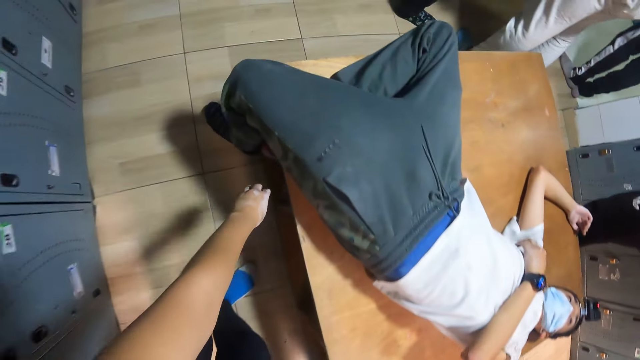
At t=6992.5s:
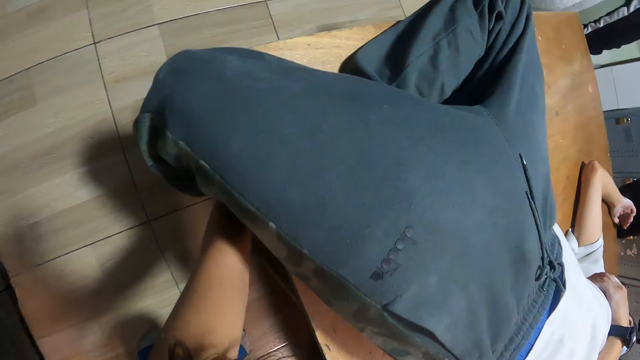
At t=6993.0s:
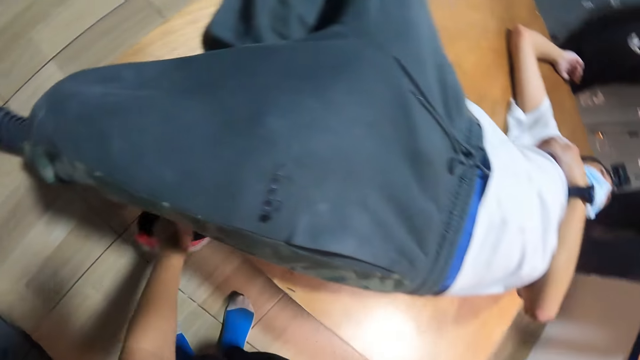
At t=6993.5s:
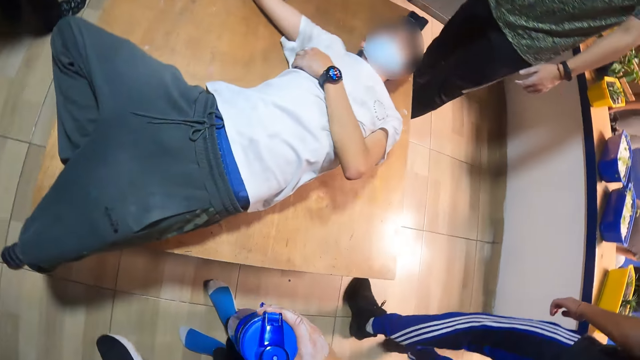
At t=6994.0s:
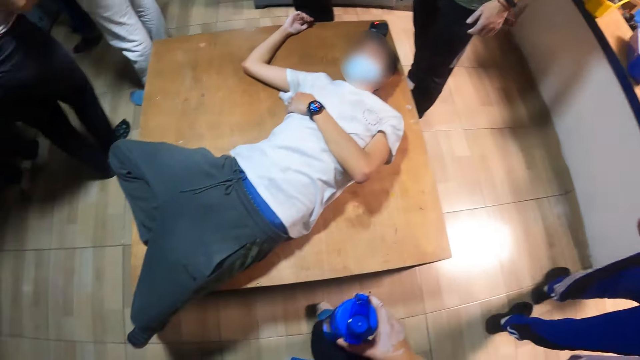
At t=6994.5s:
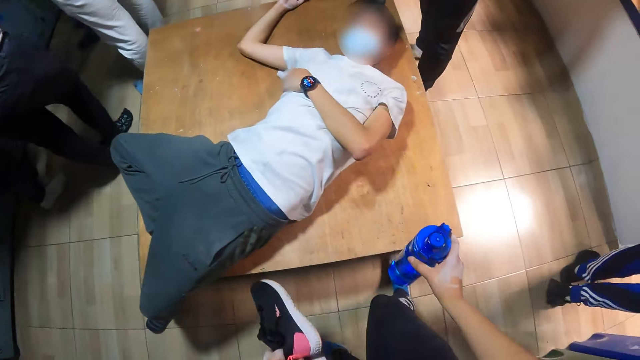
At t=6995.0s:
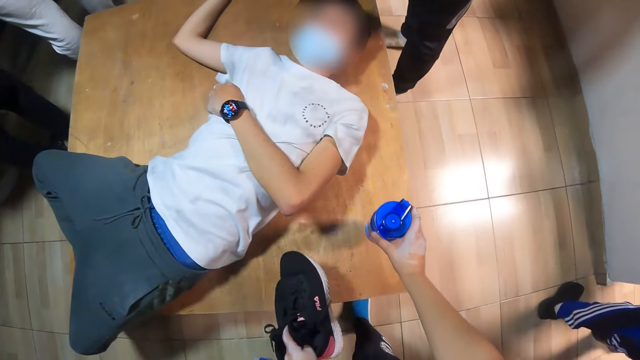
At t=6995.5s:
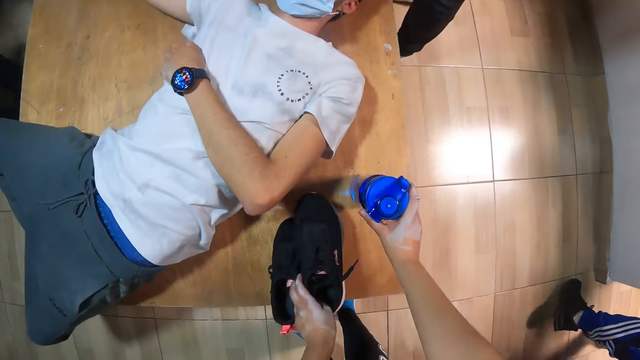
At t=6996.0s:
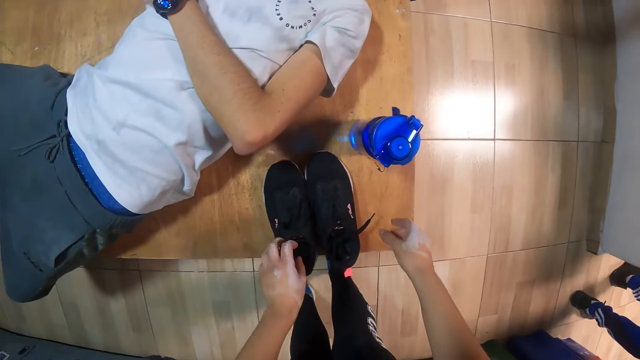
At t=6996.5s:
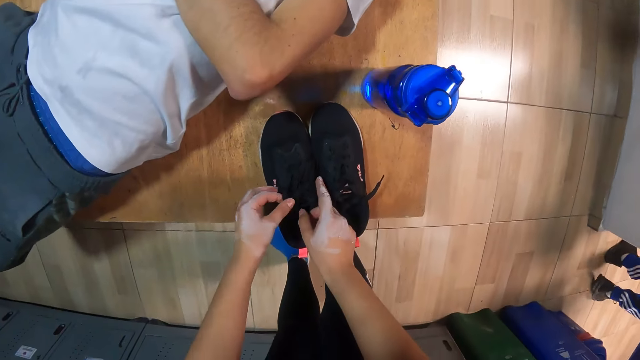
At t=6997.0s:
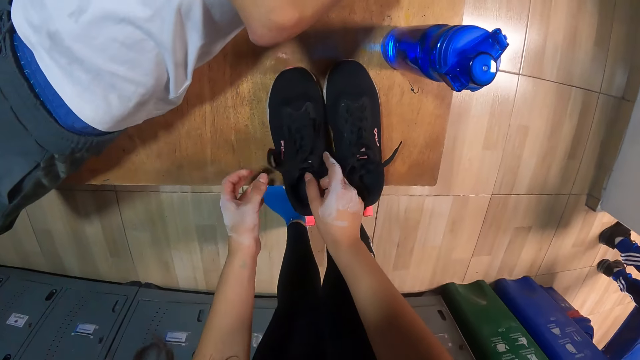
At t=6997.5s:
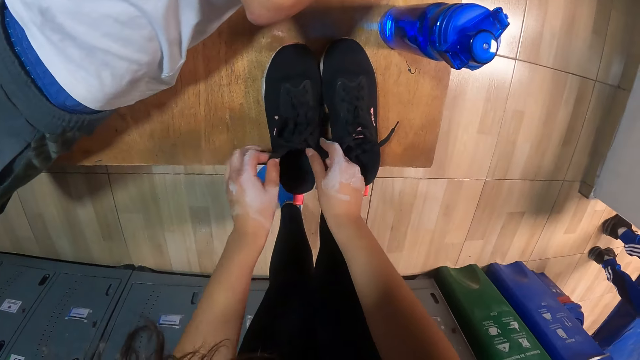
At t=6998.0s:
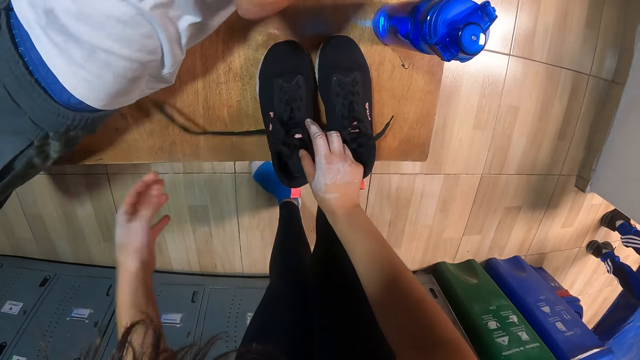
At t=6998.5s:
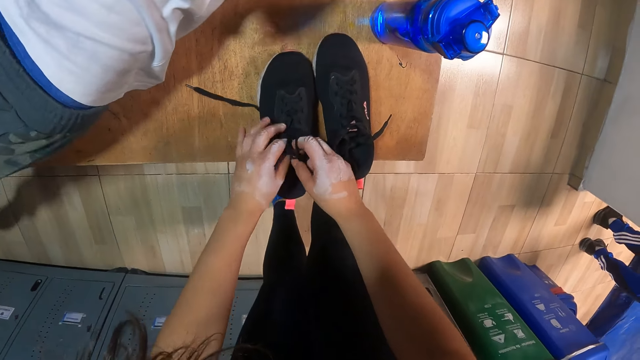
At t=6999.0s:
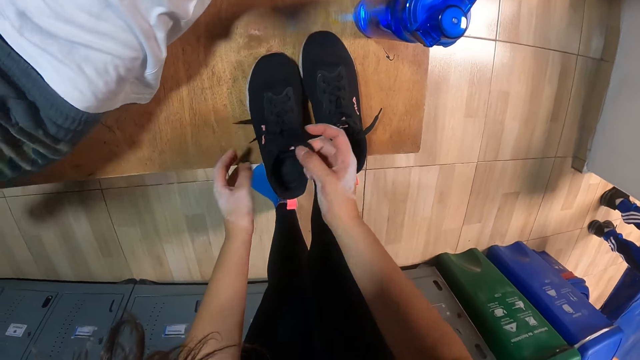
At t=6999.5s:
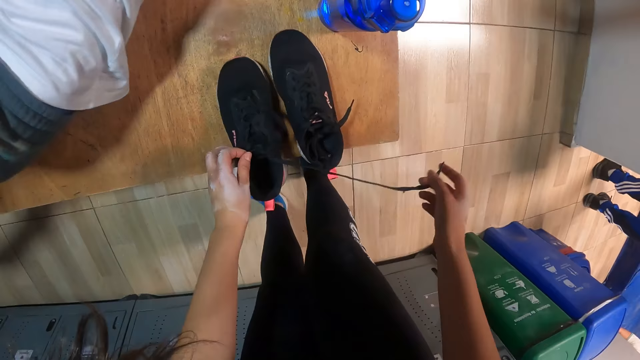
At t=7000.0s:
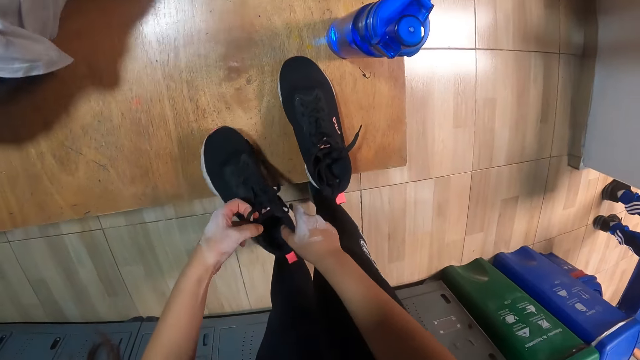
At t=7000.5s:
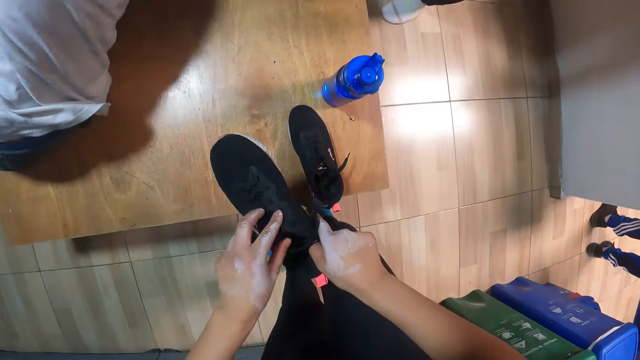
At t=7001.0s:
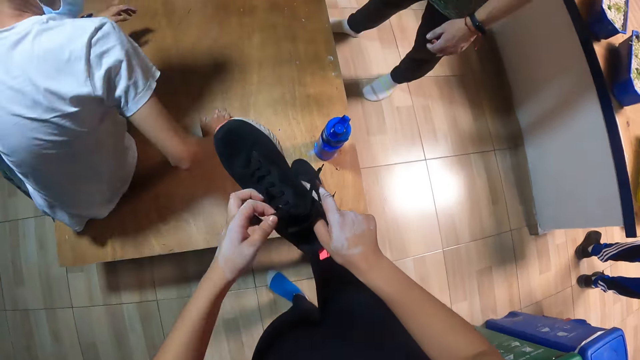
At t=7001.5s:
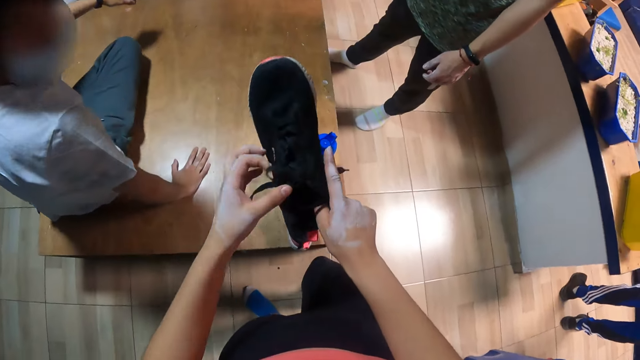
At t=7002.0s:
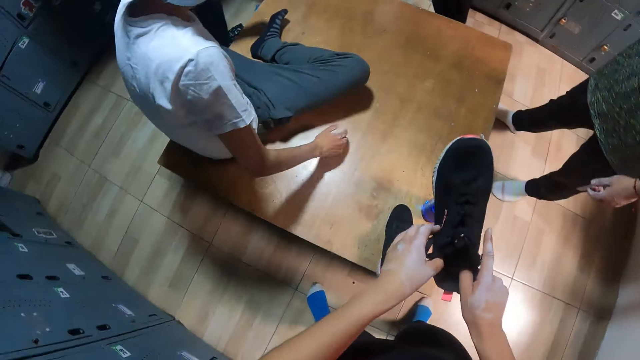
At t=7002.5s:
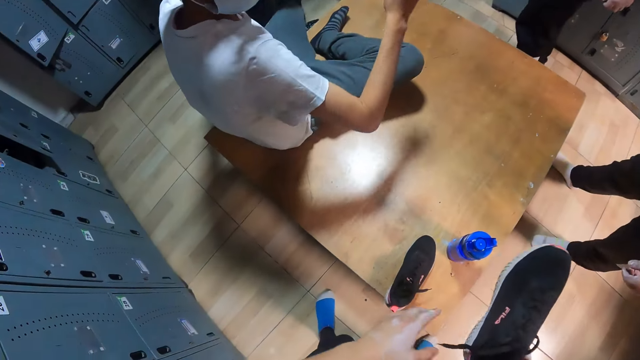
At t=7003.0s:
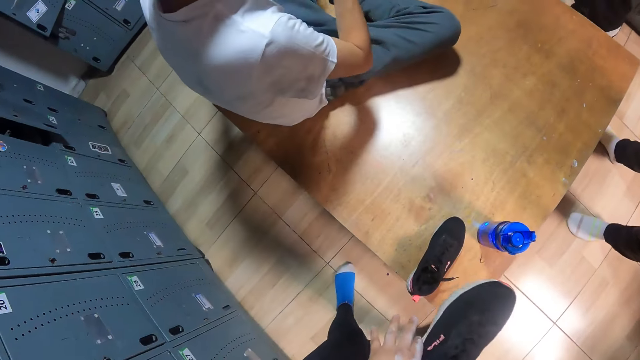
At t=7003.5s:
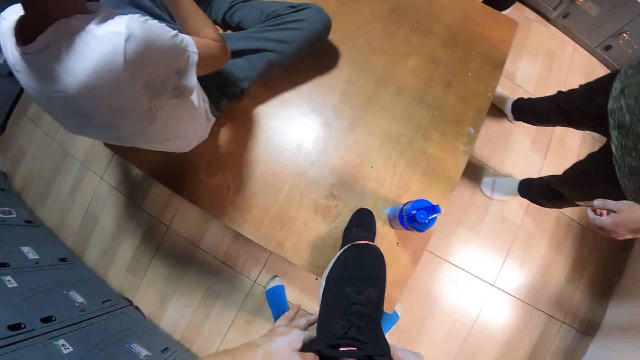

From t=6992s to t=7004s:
The camera wearer takes a pair of sneakers from under the table with her left hand. She puts the water bottle down on the table with her right hand. She puts the sneakers on the table with her left hand. She unties the laces of the left sneaker with both hands. She takes the left sneaker with her right hand. She unties the laces of the left sneaker with her left hand. The man sits up on the table. The camera wearer looks around.

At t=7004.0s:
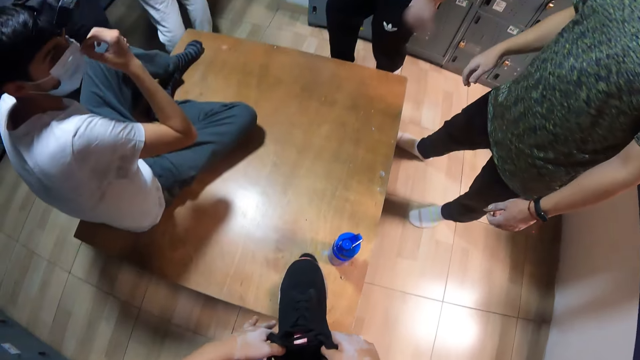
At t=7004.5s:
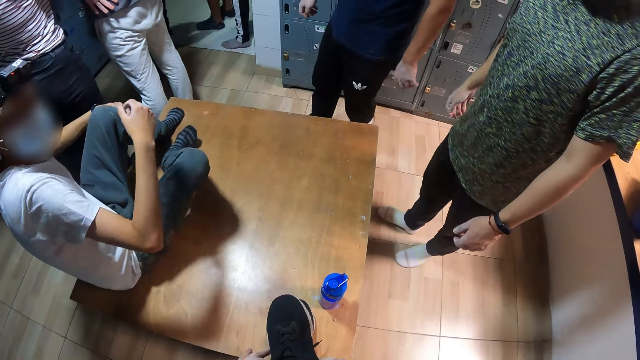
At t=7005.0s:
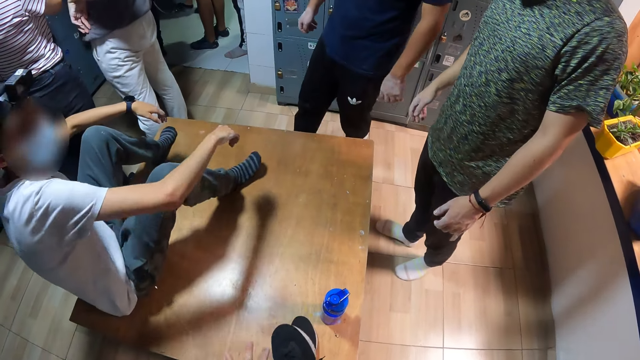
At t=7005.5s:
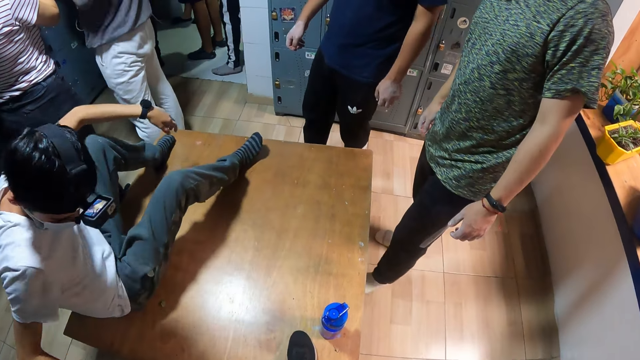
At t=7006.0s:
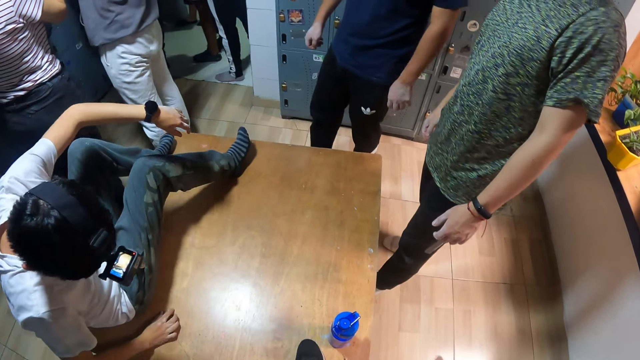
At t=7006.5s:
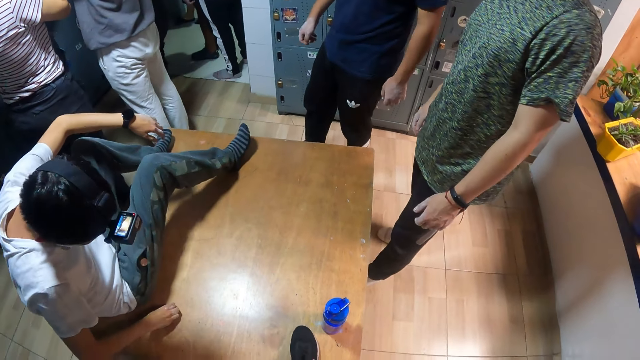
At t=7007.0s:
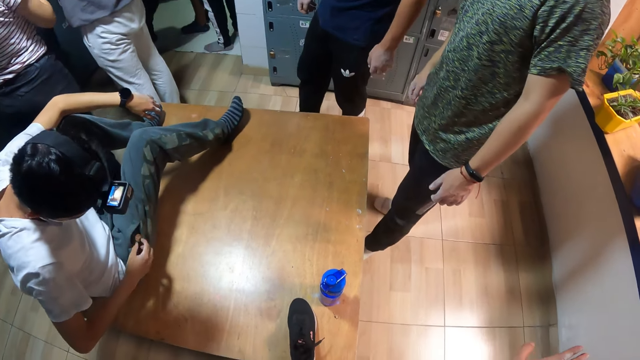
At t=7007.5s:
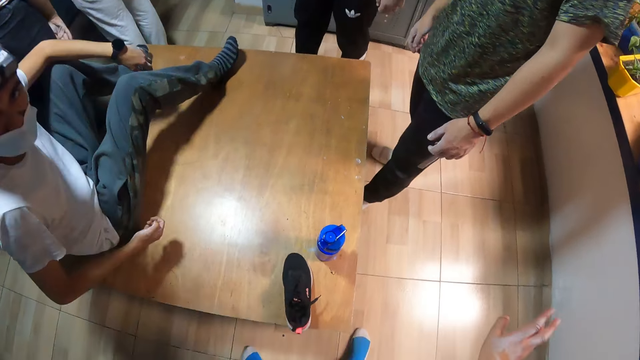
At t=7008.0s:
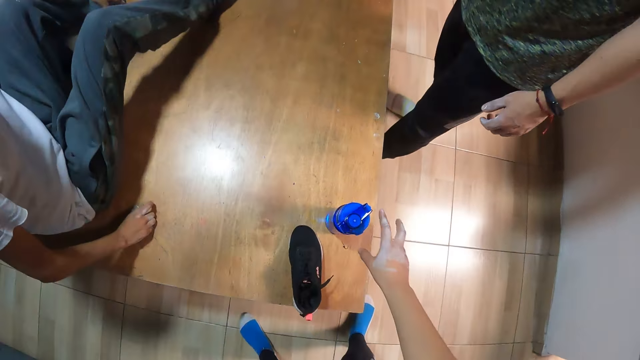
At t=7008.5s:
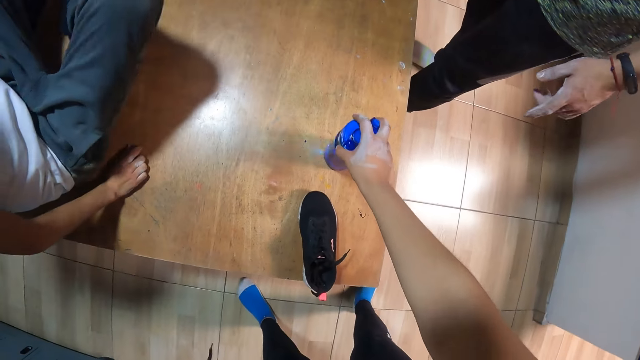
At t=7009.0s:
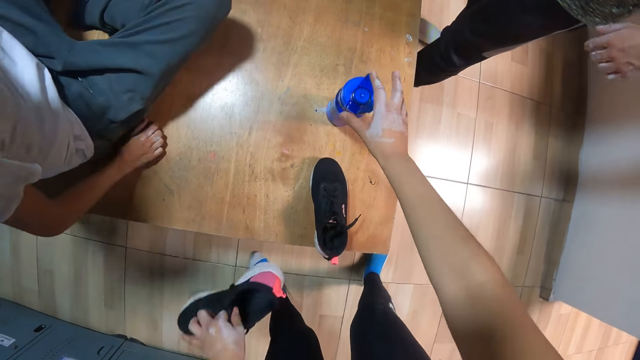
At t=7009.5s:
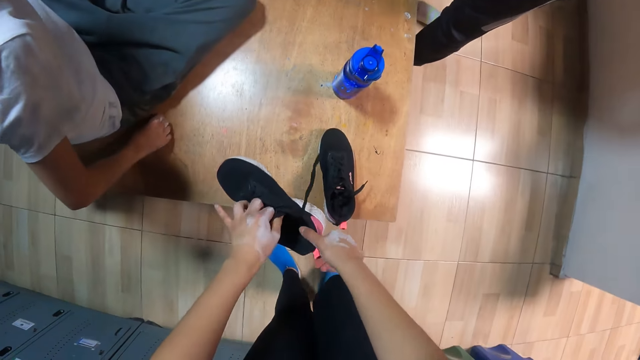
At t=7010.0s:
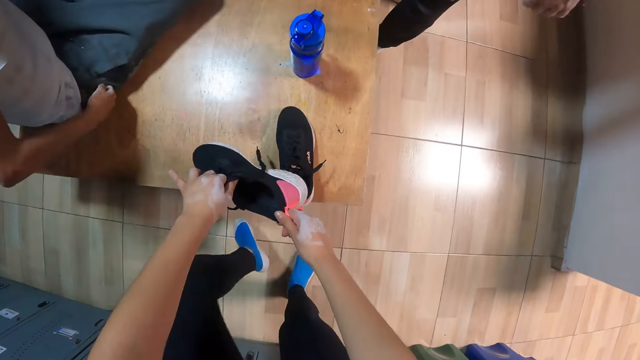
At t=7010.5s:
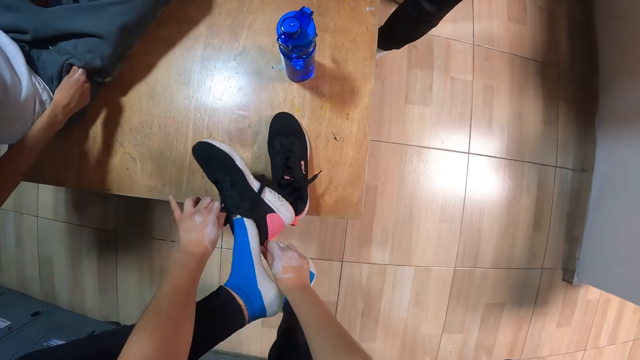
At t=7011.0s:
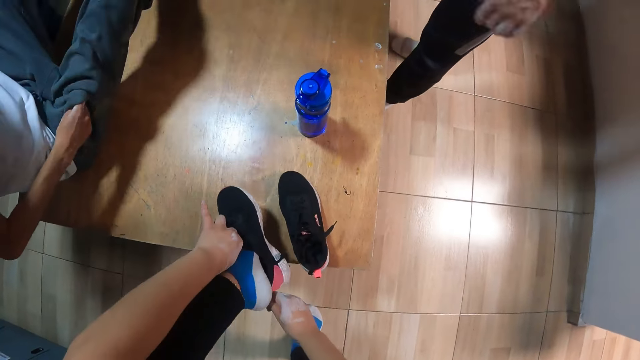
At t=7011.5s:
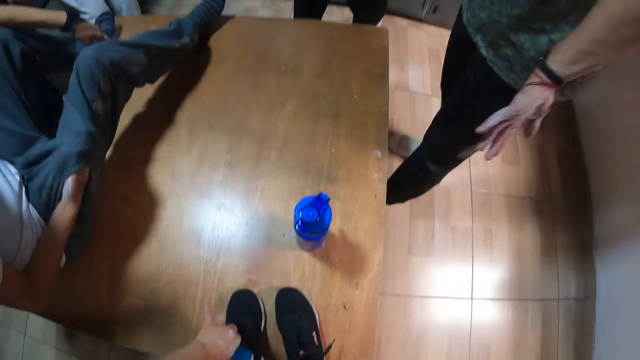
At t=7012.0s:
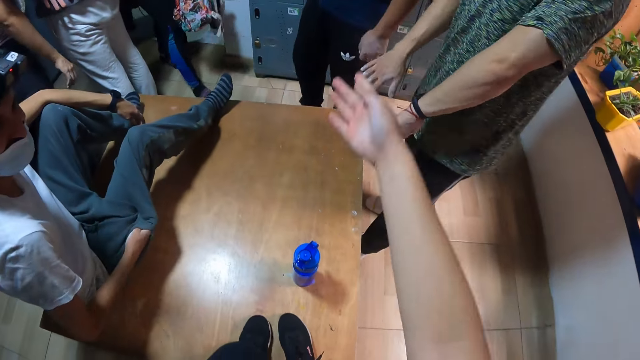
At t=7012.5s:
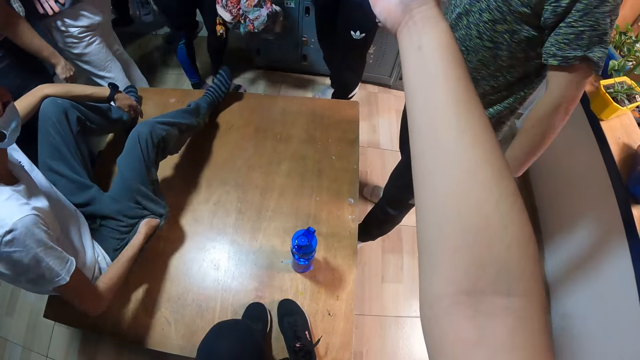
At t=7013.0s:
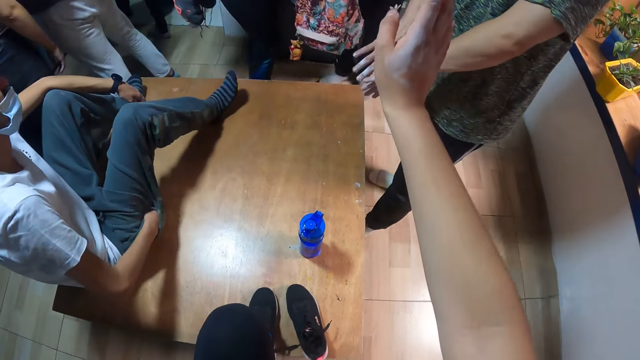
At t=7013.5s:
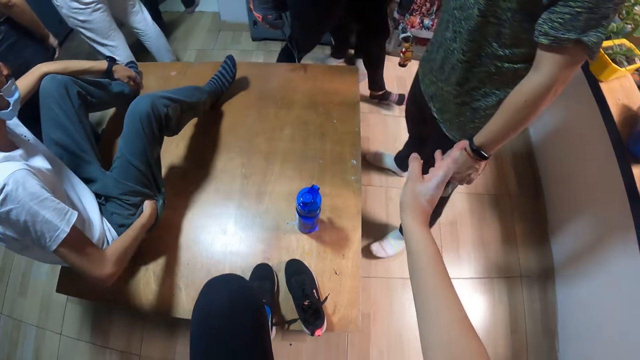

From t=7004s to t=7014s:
A man straightens the leg. The man picks up something. The camera wearer shifts the water bottle on the table with her right hand. She holds the left sneaker with both hands. She wears the left sneaker on her left foot with both hands. She puts her left foot on the table. The man puts the hand in the pocket. The camera wearer moves the hand.
